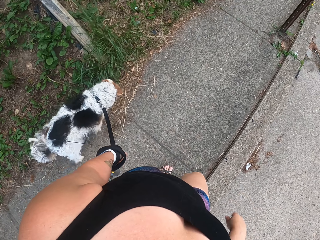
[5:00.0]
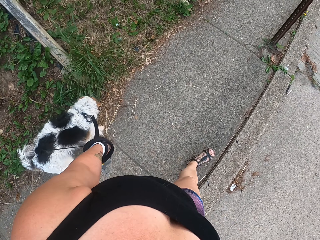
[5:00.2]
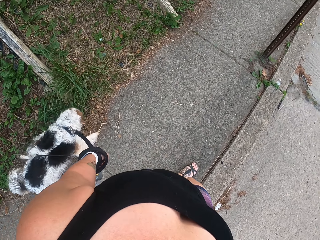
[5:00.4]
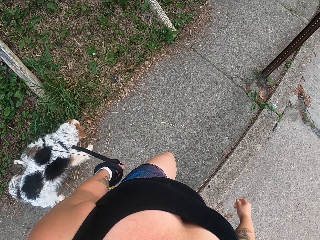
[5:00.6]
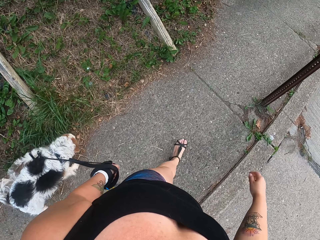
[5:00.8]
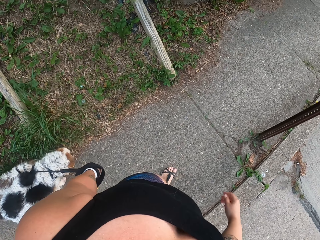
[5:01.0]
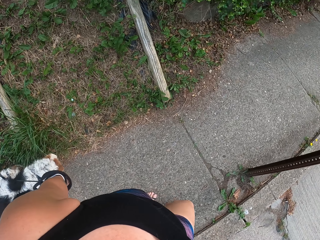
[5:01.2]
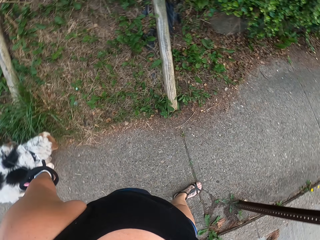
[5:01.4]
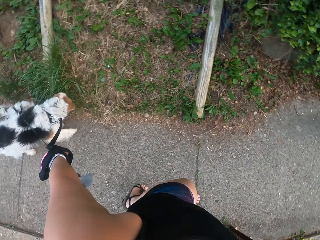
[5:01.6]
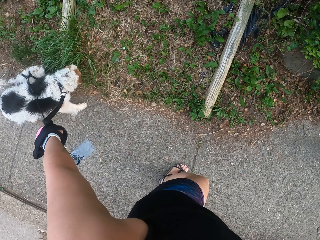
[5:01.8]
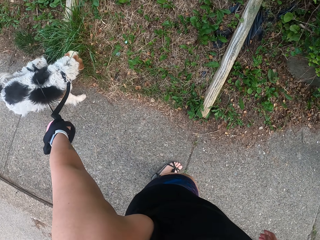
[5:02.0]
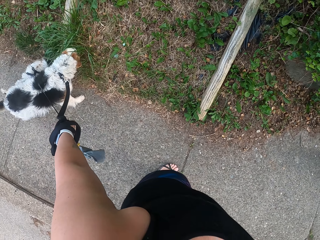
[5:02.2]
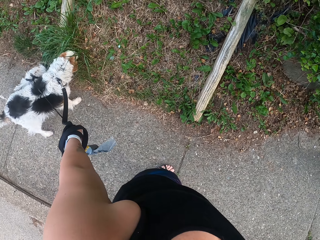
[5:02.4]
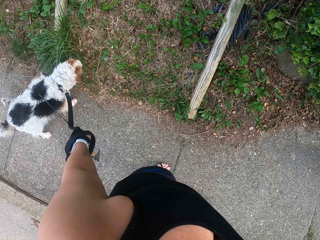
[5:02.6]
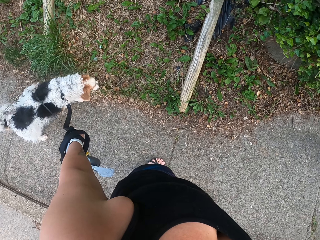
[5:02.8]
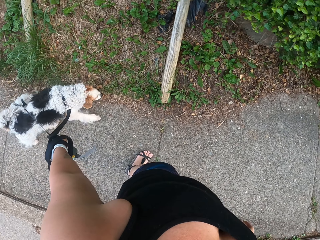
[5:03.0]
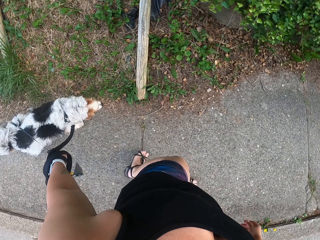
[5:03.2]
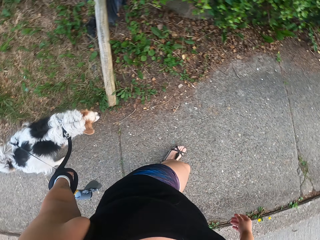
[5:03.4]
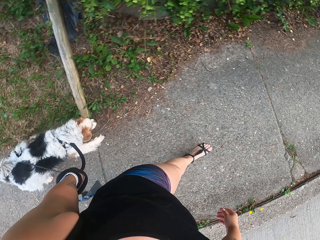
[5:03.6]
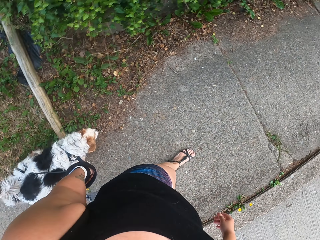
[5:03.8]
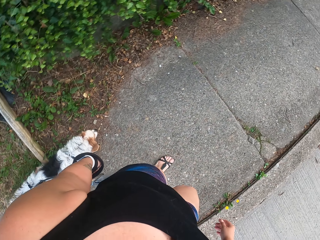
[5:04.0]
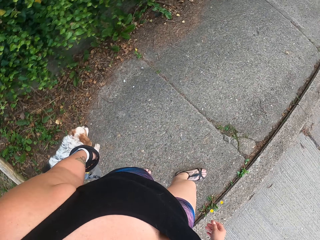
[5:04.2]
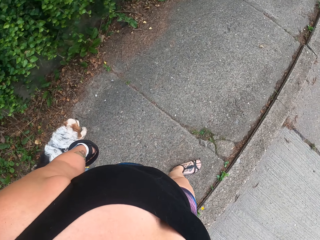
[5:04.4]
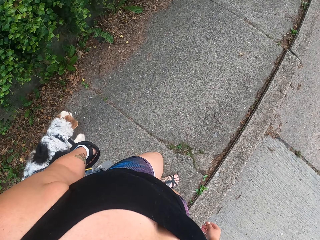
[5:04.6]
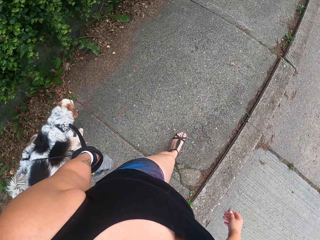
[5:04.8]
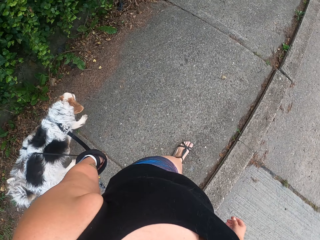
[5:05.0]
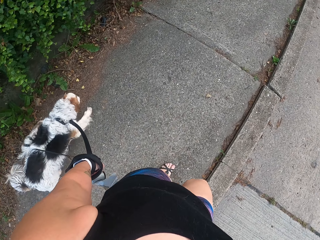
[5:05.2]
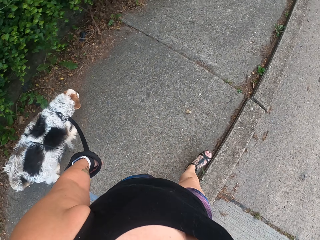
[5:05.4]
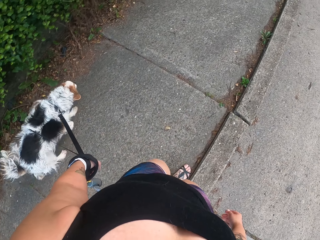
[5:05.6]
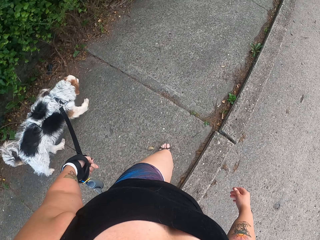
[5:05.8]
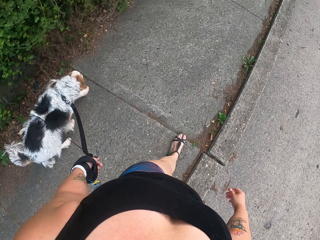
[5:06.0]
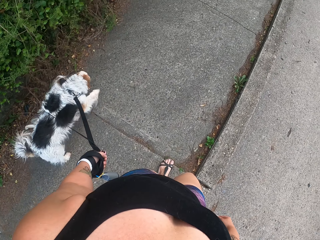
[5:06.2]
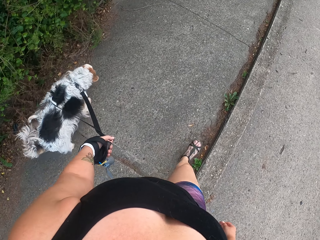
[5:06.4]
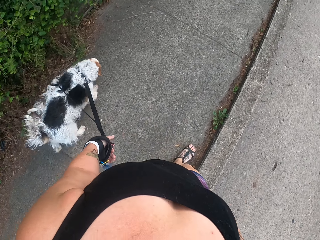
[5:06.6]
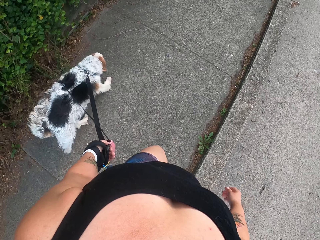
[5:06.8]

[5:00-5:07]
The camera wearer drops their hand on their way. They pull the dogs on the footpath.

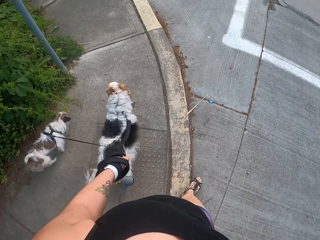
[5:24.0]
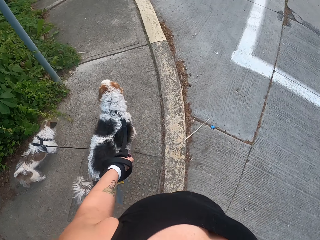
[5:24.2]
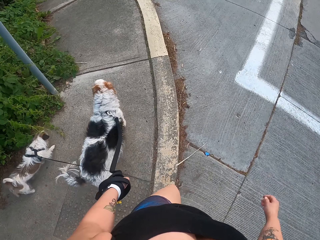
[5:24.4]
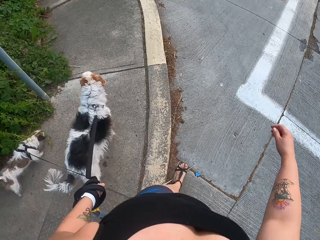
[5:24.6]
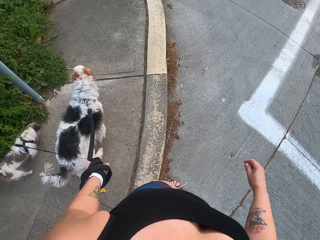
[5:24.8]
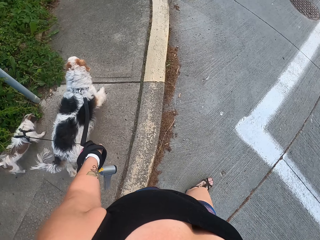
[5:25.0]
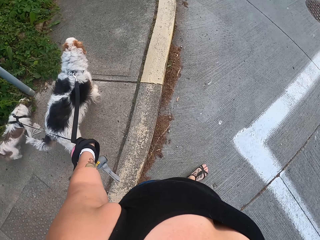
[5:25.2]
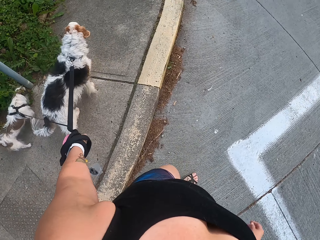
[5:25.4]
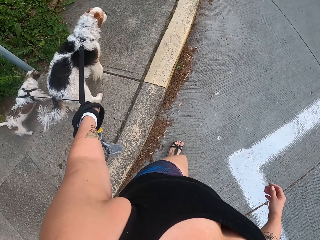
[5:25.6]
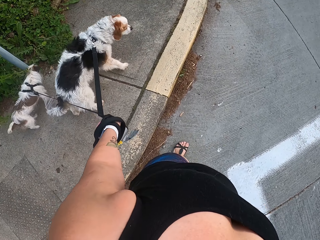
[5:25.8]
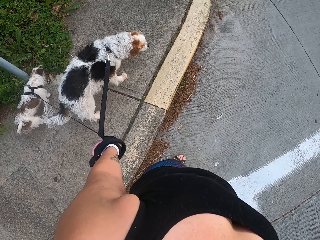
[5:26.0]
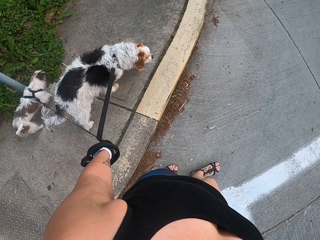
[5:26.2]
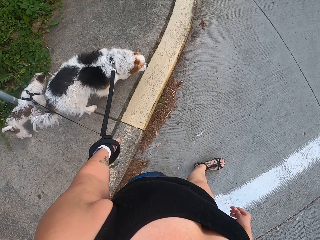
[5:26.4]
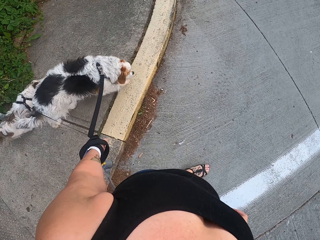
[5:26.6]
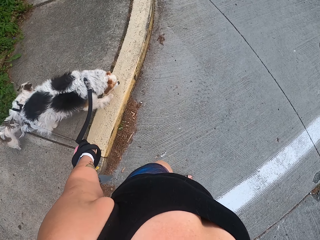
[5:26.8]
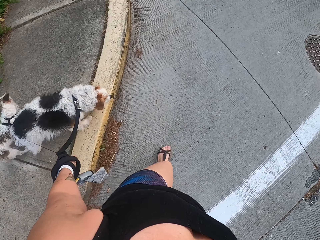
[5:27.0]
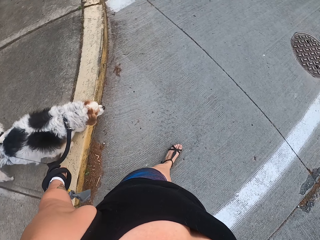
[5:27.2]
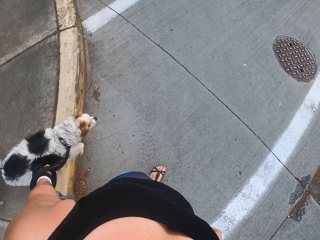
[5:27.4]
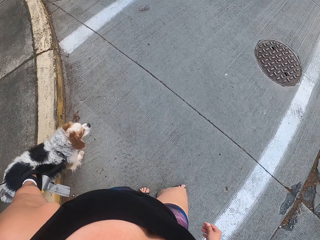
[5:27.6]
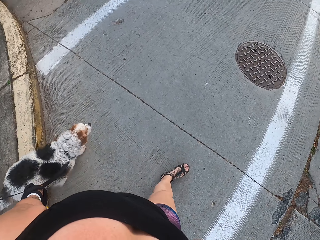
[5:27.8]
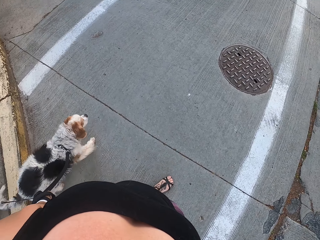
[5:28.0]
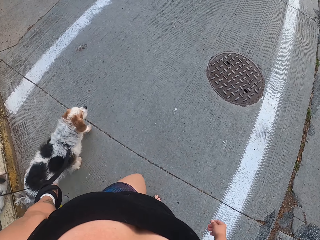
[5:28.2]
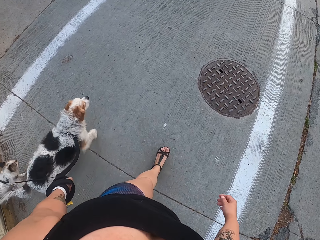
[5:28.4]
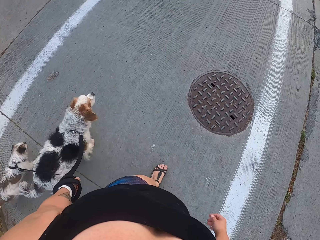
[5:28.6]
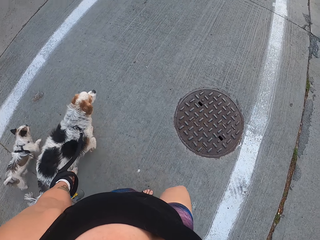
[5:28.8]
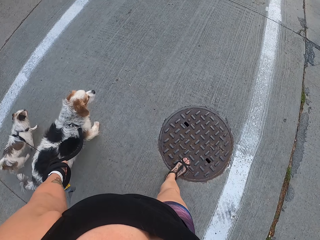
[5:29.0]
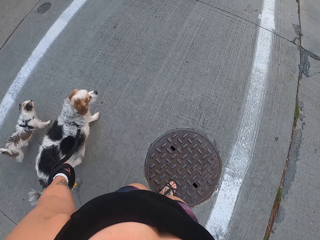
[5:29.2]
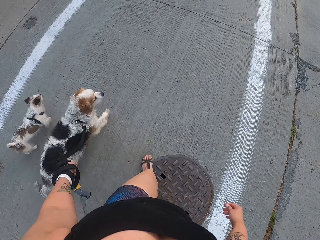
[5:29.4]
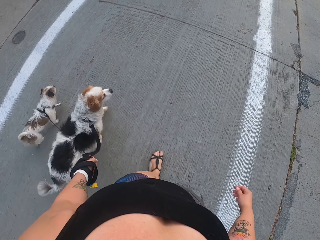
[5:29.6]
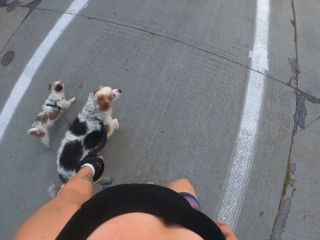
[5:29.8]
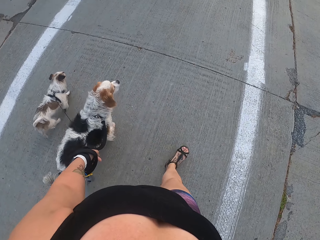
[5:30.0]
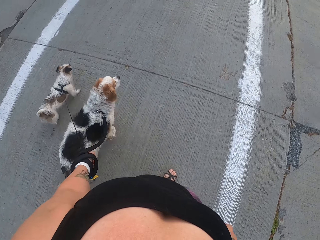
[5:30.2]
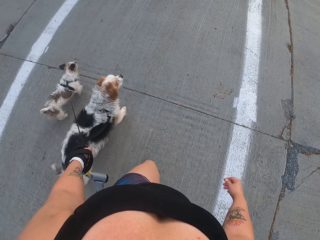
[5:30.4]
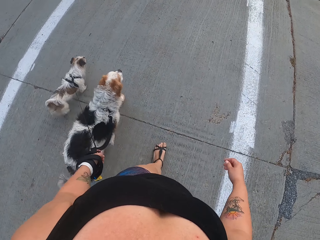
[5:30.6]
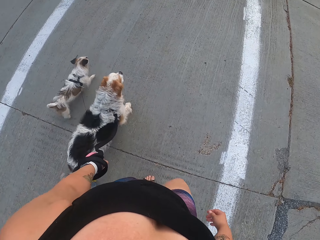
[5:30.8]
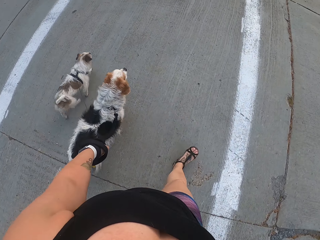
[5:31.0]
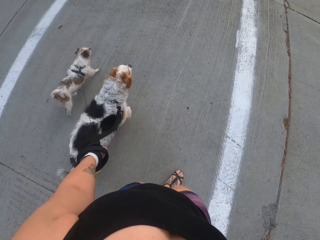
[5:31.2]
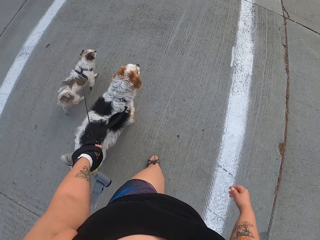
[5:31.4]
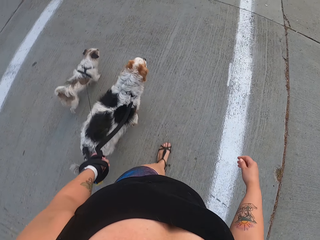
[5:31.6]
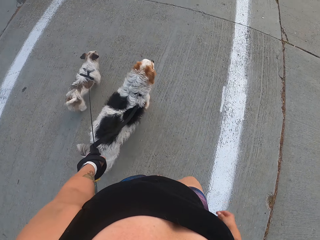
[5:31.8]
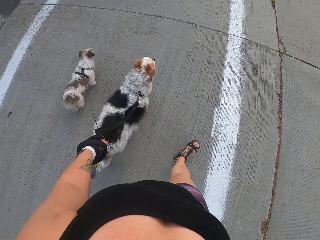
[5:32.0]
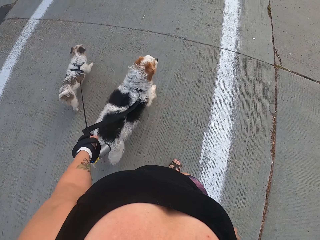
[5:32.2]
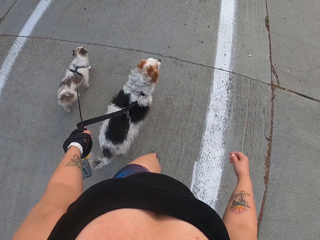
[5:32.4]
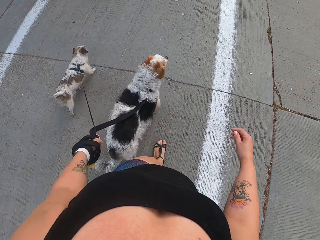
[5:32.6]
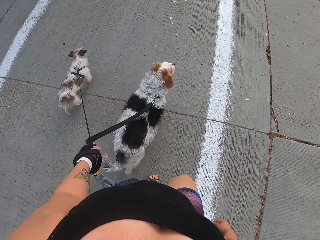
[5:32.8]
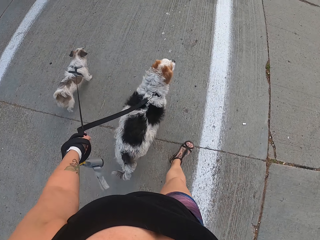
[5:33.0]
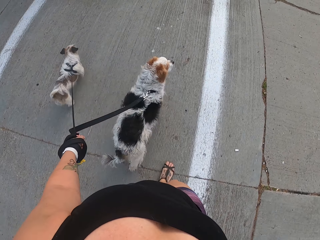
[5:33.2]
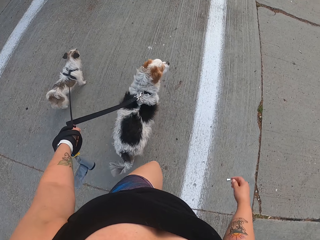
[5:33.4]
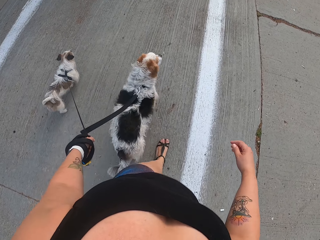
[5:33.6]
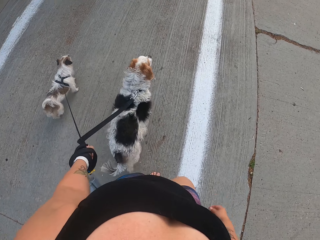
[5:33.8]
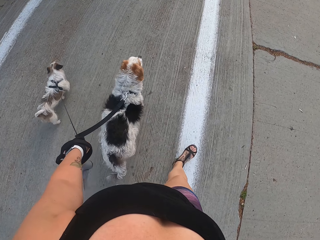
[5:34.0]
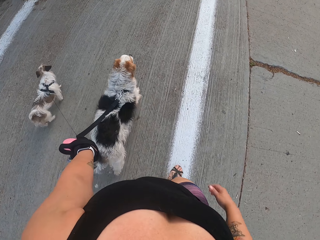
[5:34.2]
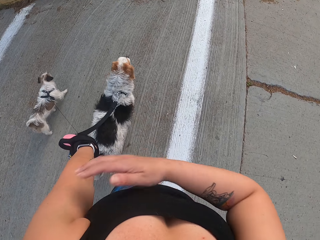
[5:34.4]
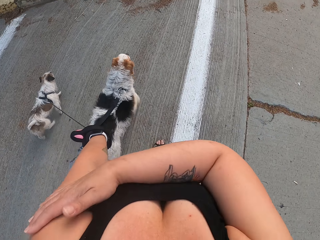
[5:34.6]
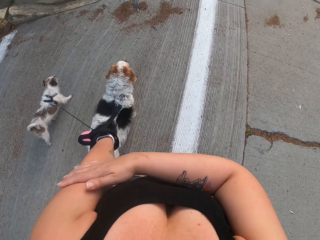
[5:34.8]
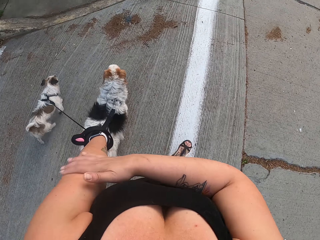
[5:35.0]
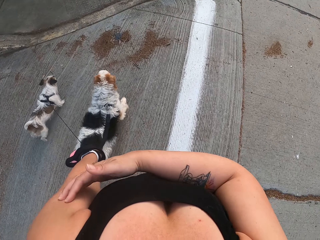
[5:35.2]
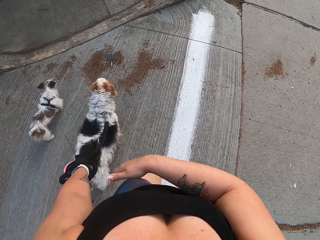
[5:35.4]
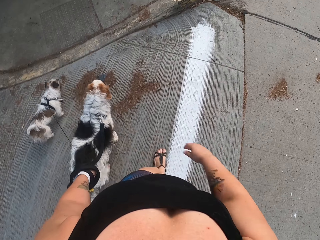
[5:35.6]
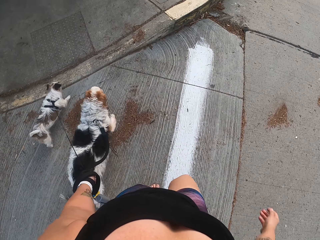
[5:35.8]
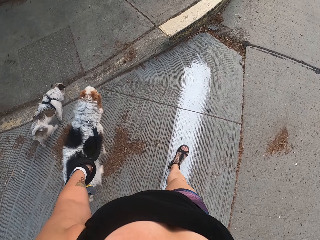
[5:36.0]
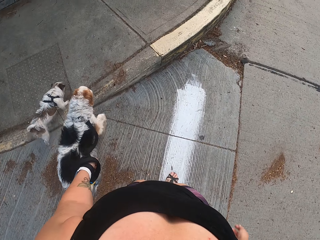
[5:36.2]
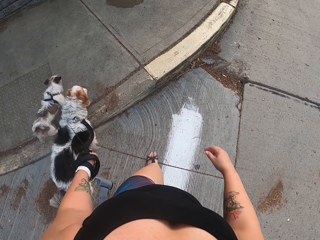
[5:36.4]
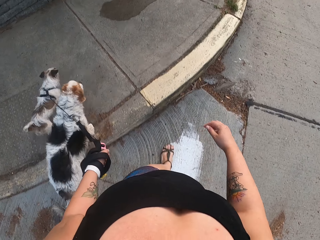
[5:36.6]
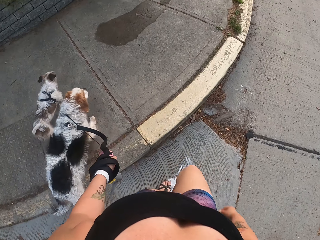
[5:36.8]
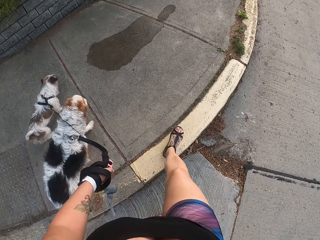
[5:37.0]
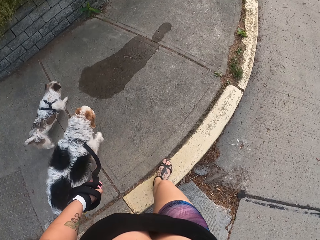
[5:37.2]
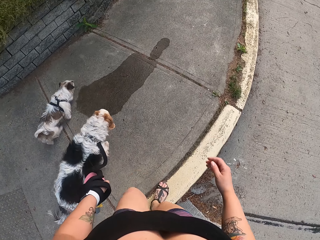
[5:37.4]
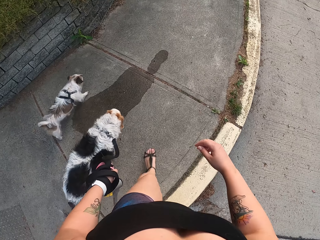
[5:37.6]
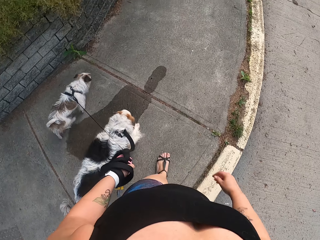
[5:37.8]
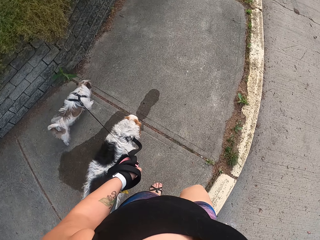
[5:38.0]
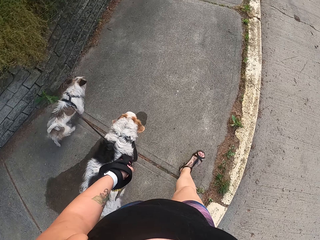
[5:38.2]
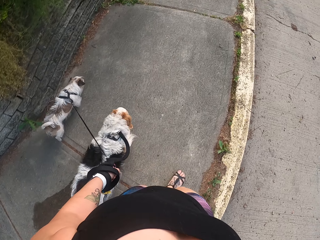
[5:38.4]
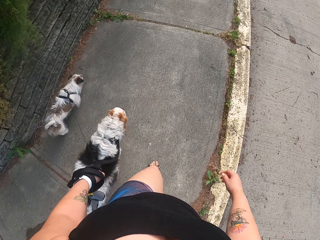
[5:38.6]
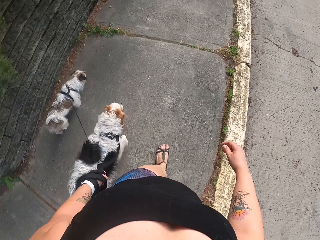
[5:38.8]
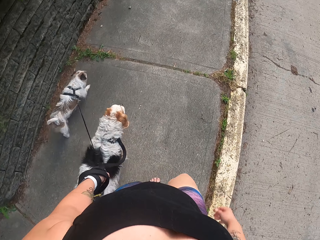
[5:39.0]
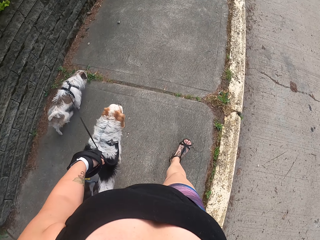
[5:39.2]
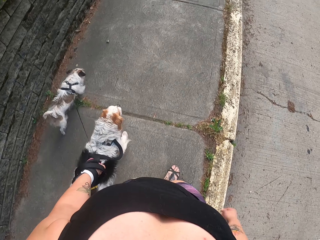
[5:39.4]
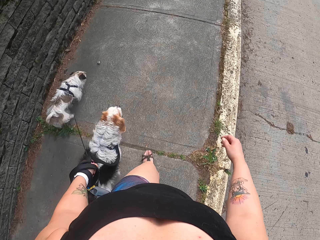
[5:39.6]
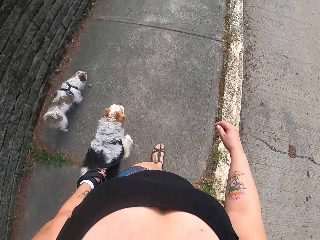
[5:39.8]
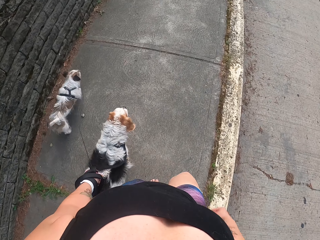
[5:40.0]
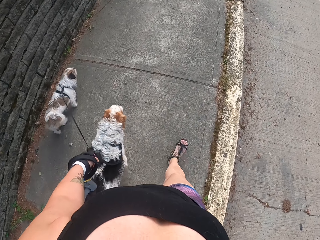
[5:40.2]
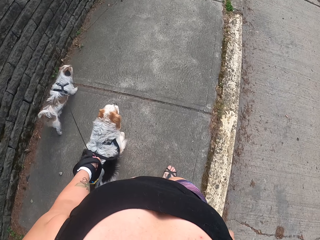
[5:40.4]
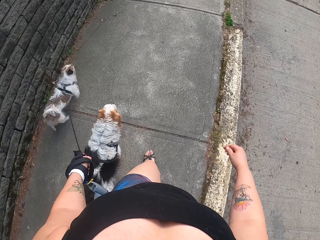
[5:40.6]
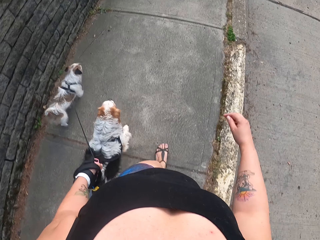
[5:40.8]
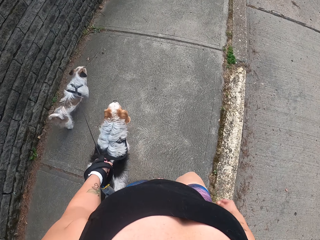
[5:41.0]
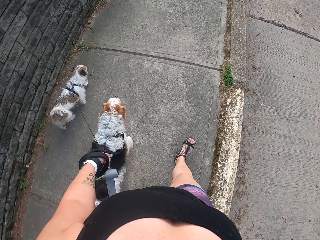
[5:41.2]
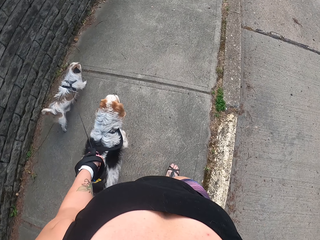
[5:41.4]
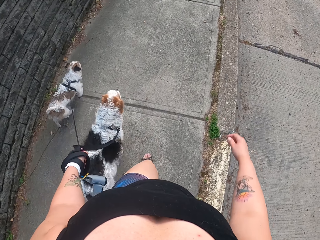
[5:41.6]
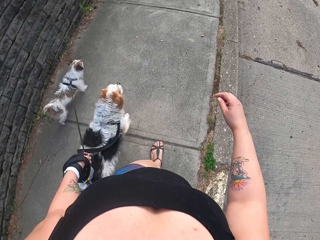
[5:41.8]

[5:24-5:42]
The camera wearer crosses the road with the dogs. They walk with the dogs on the tarmac road. They walk over the drainage cover. They rub their hand or arm with a hand on their way. They cross the road with the dogs. They pull the dogs on the footpath. They walk with the dogs on the sidewalk.
